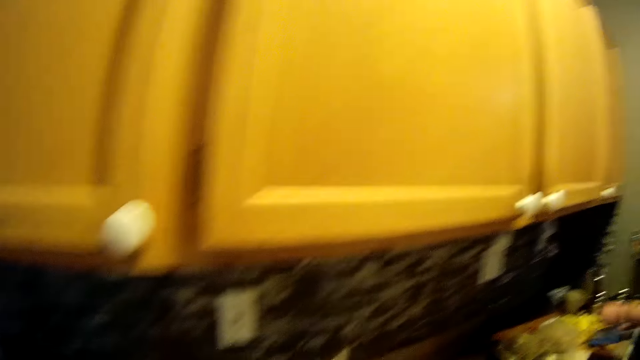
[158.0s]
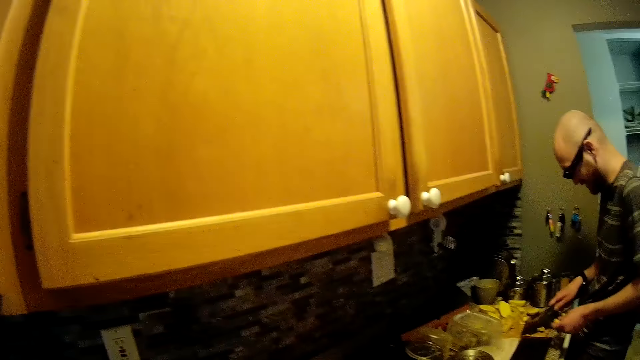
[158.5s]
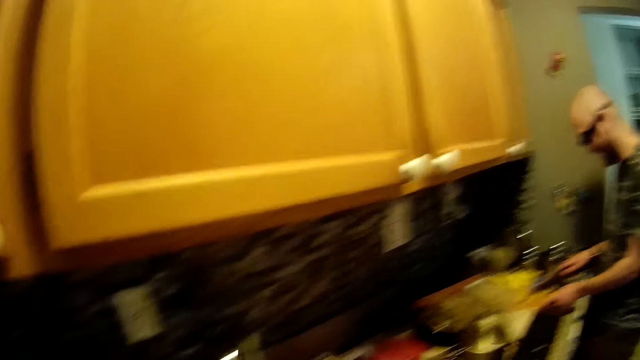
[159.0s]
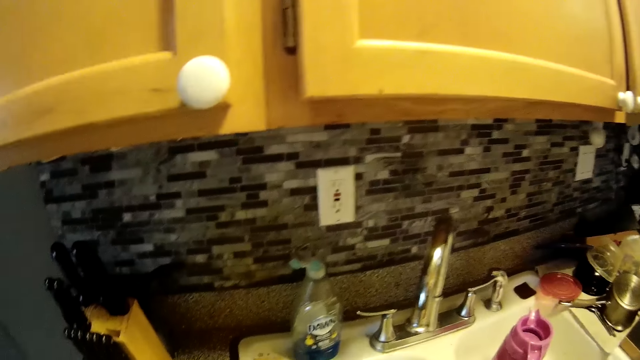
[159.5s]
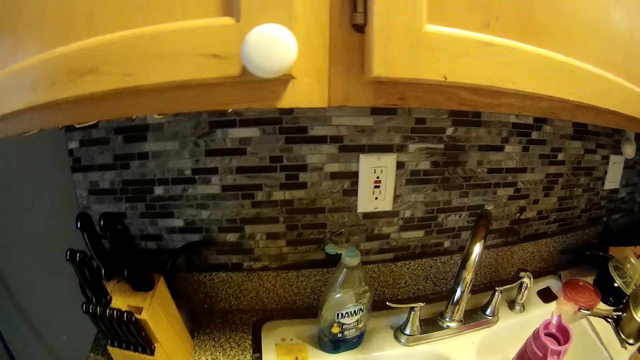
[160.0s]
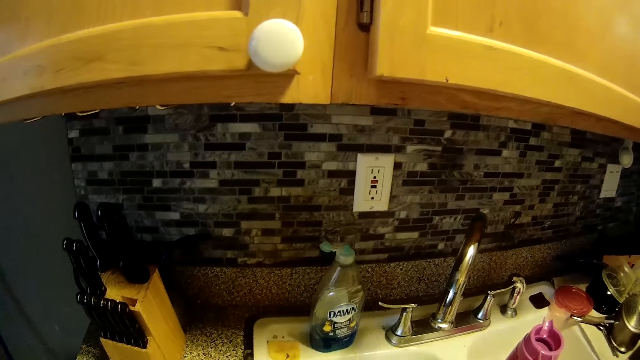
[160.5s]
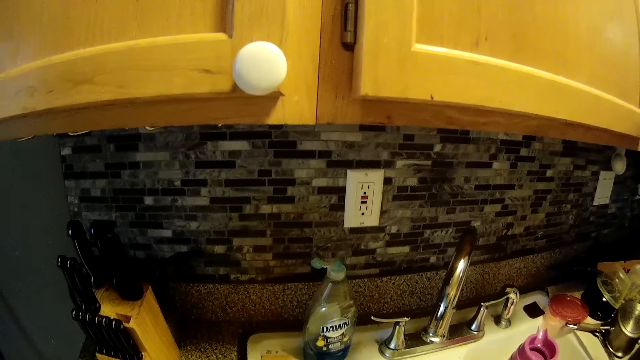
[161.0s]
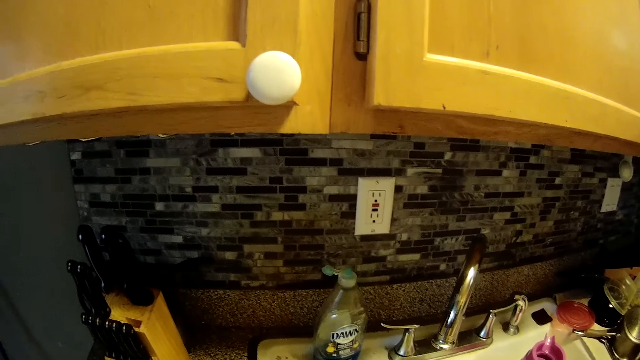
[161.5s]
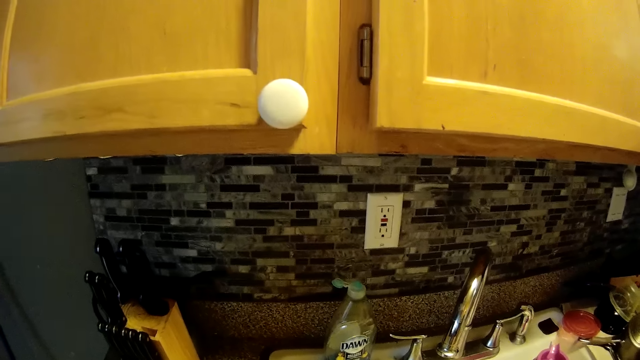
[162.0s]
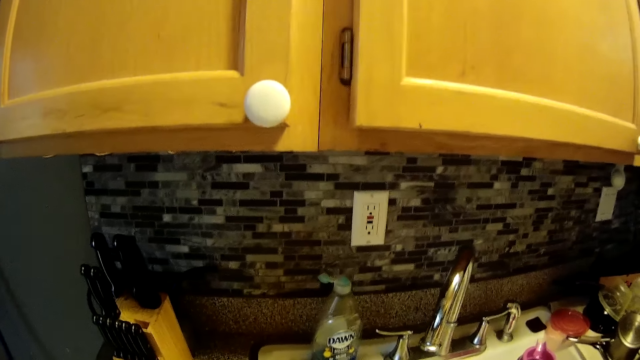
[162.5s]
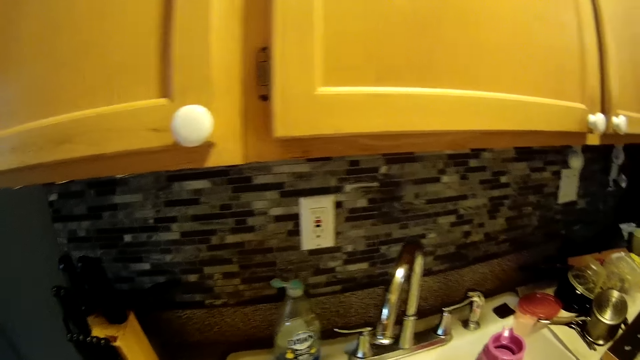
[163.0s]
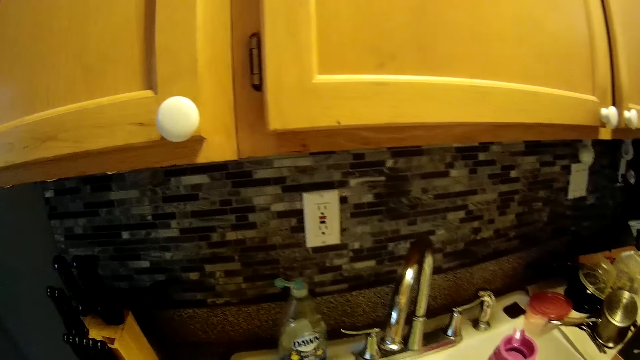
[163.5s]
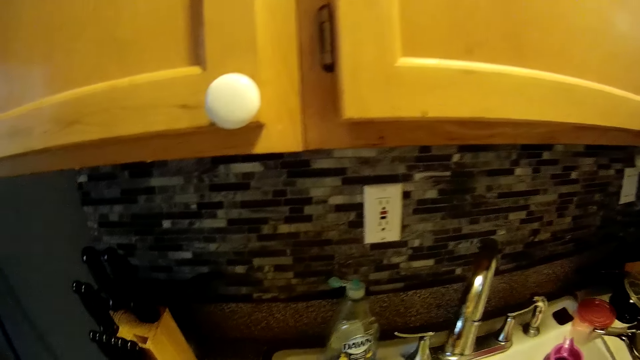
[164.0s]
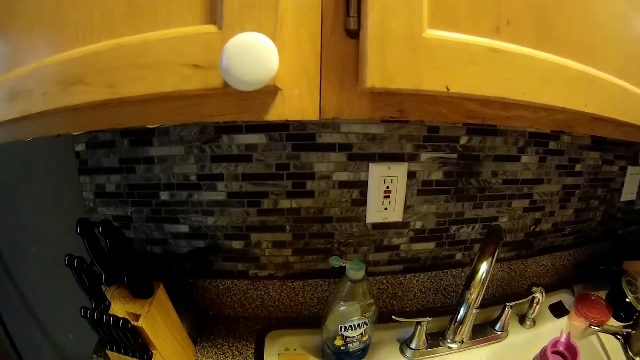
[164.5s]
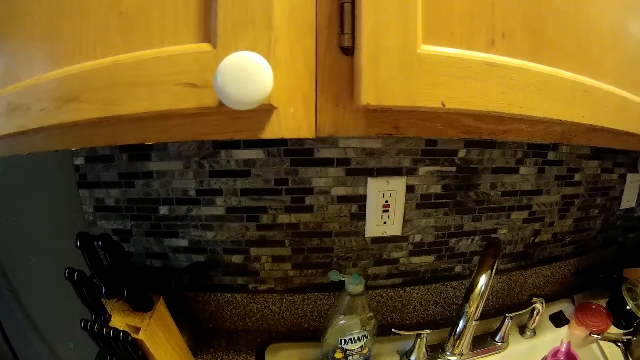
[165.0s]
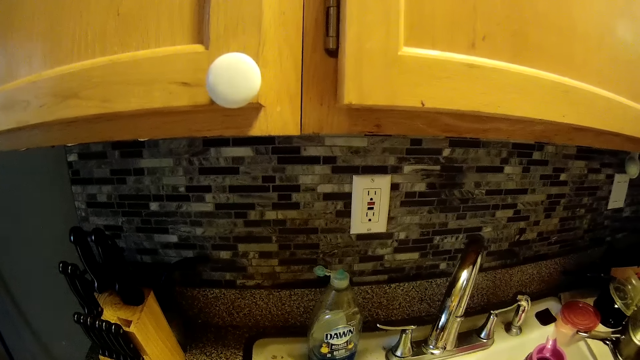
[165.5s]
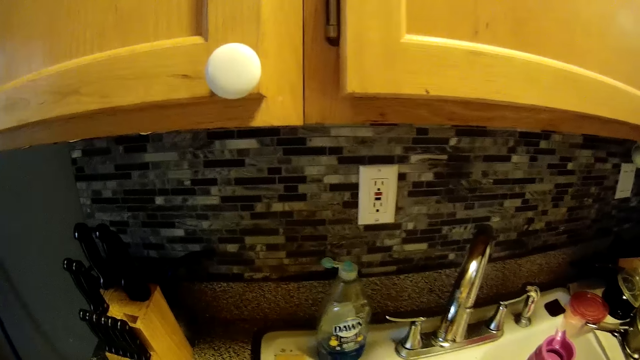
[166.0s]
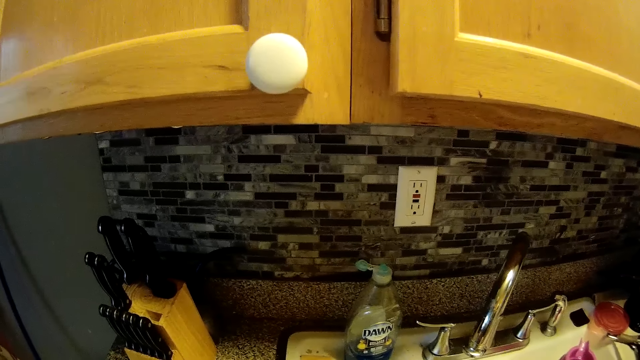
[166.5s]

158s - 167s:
A man slices the potatoes. The camera wearer looks around.

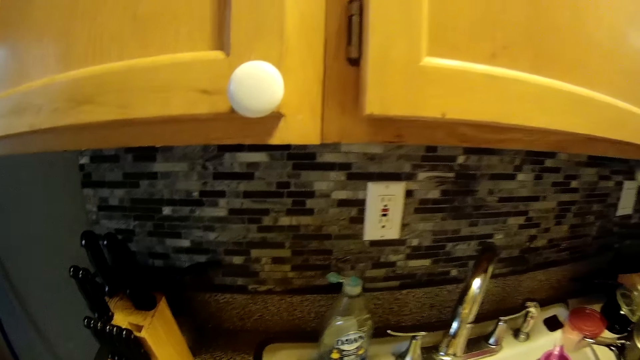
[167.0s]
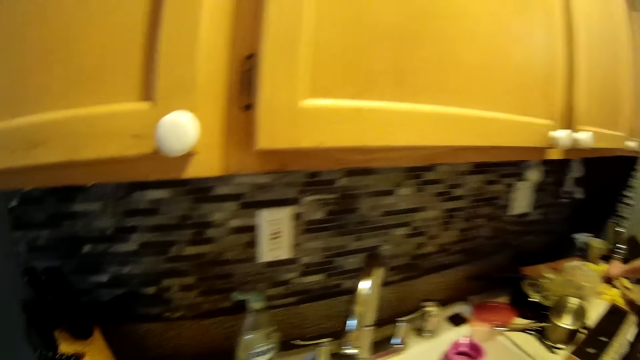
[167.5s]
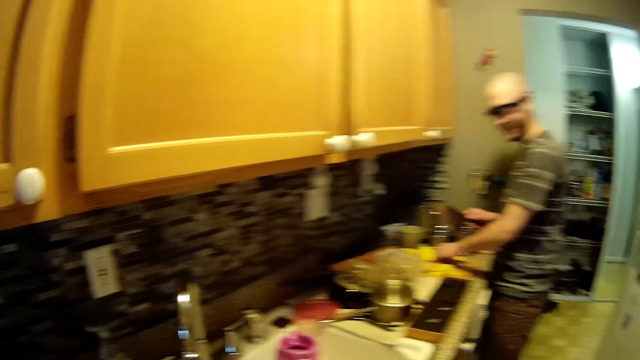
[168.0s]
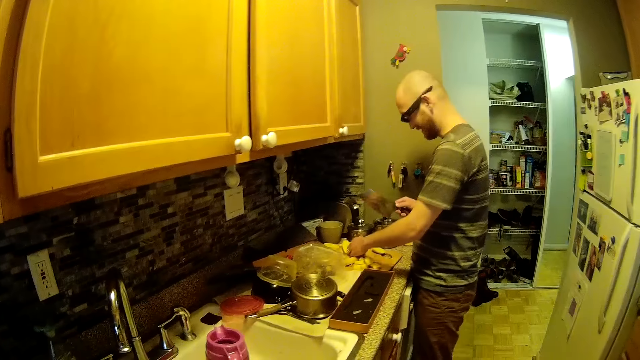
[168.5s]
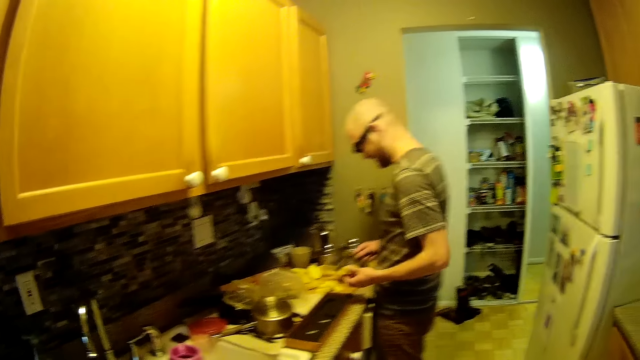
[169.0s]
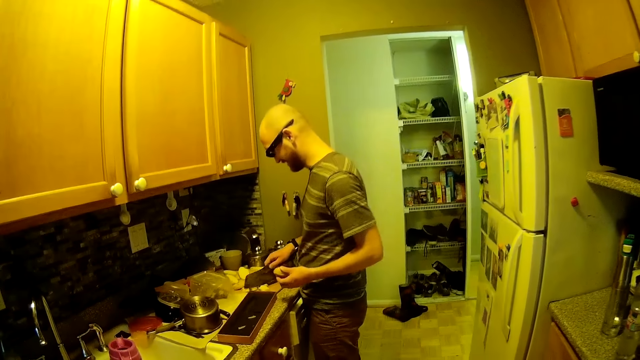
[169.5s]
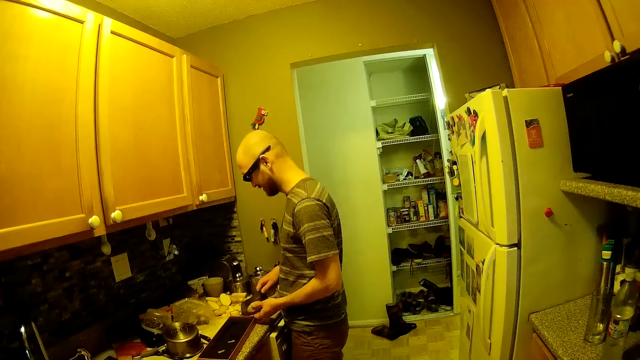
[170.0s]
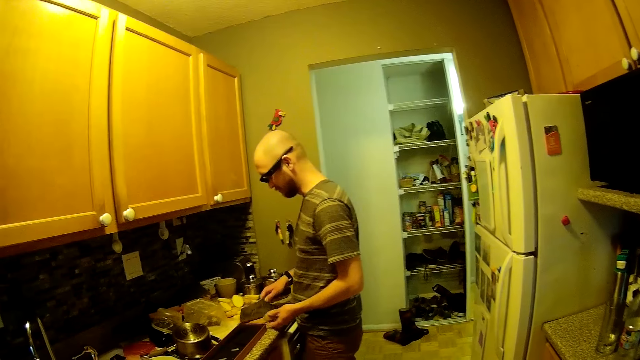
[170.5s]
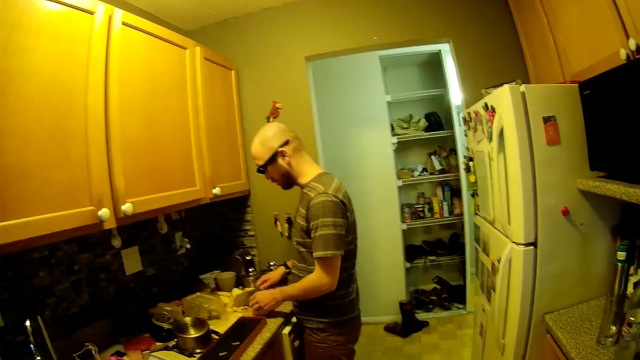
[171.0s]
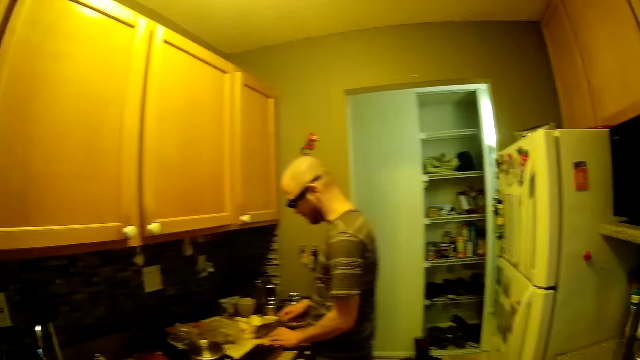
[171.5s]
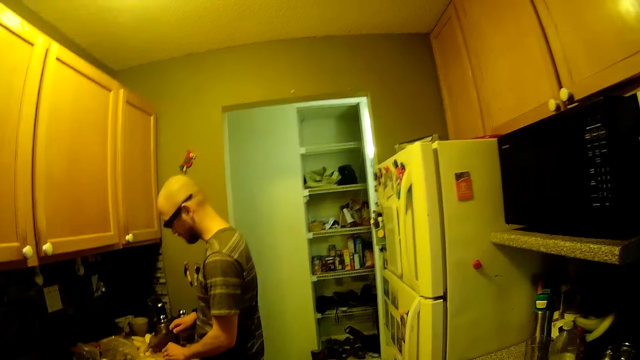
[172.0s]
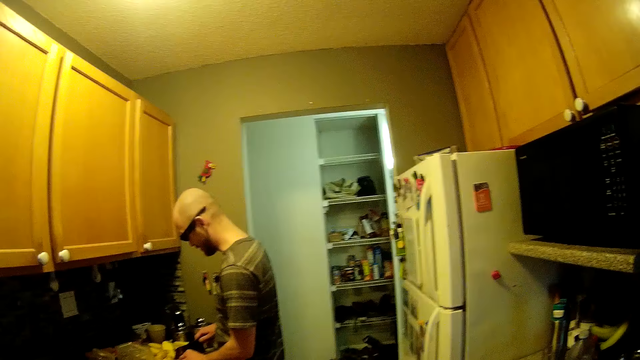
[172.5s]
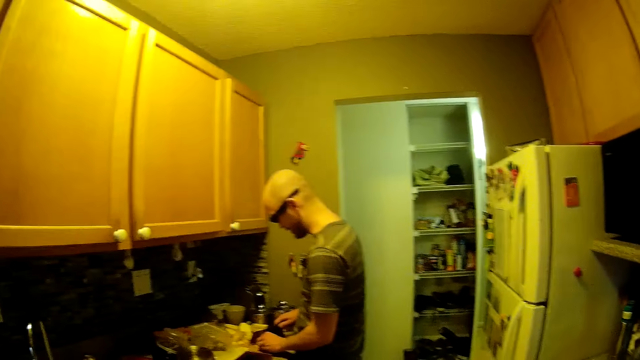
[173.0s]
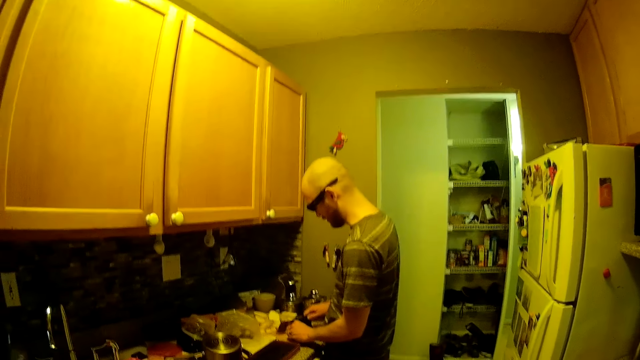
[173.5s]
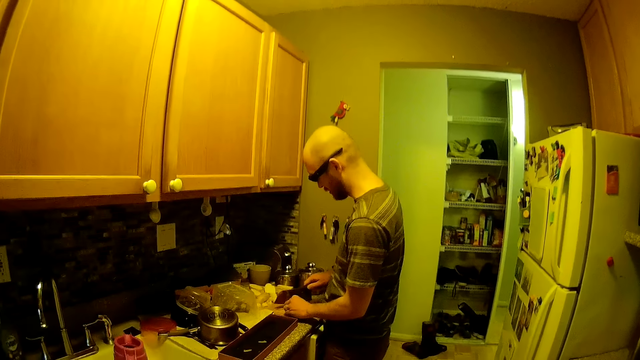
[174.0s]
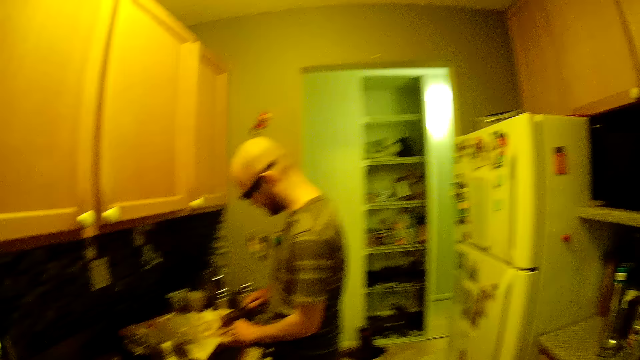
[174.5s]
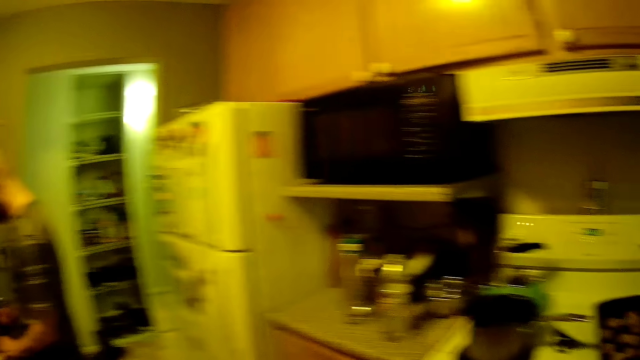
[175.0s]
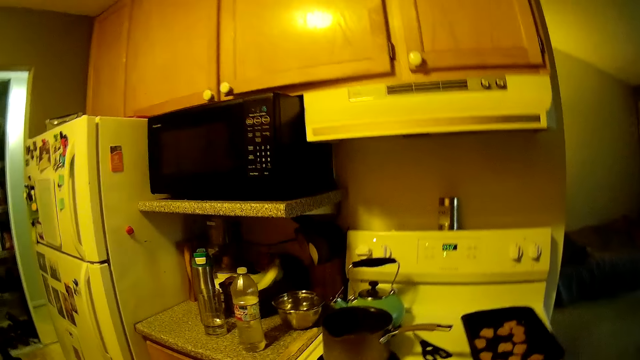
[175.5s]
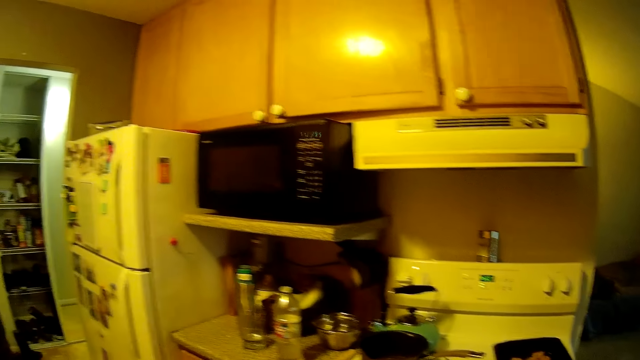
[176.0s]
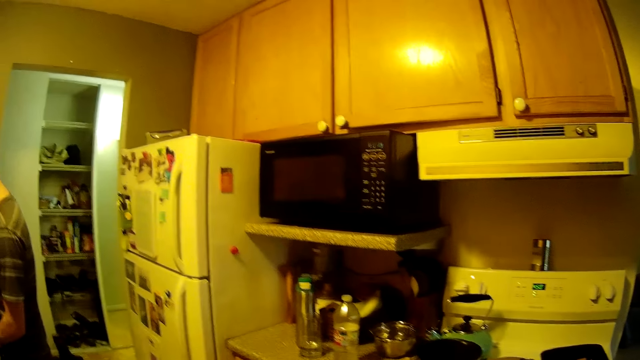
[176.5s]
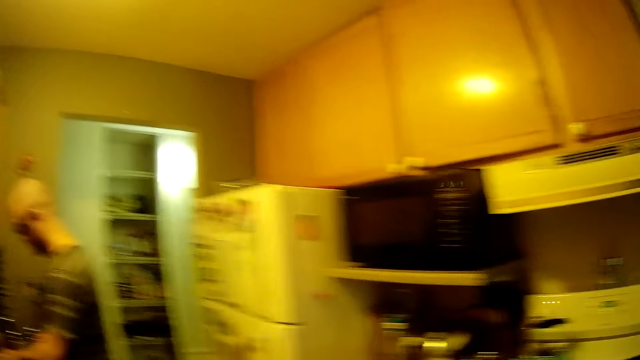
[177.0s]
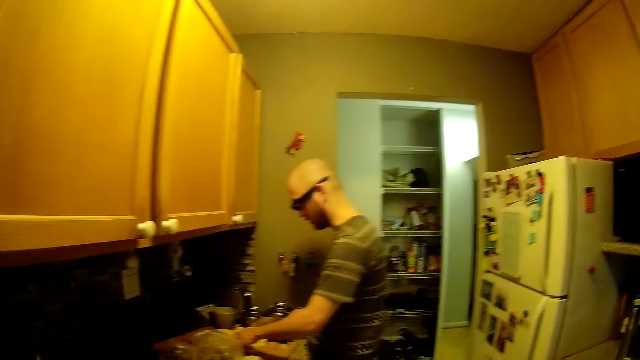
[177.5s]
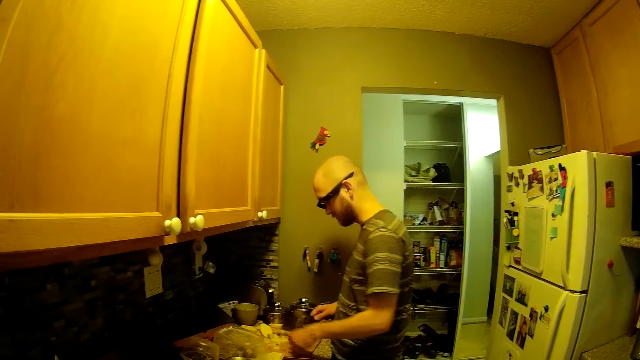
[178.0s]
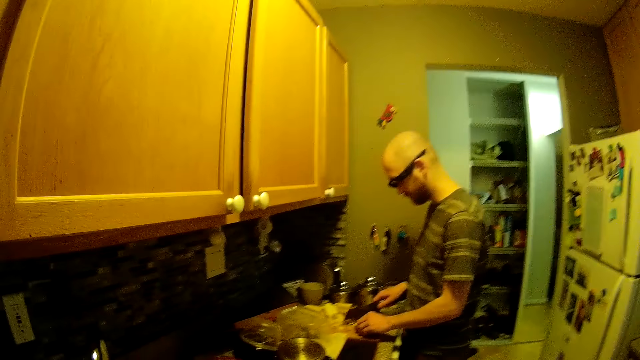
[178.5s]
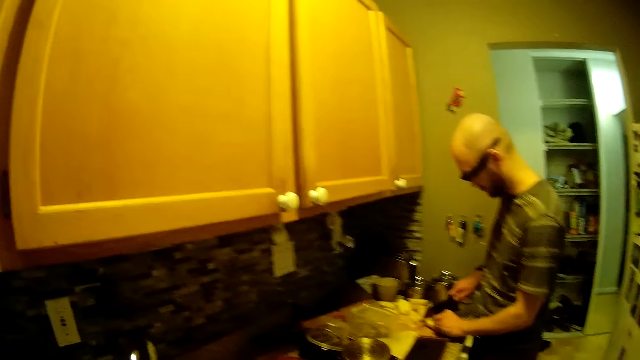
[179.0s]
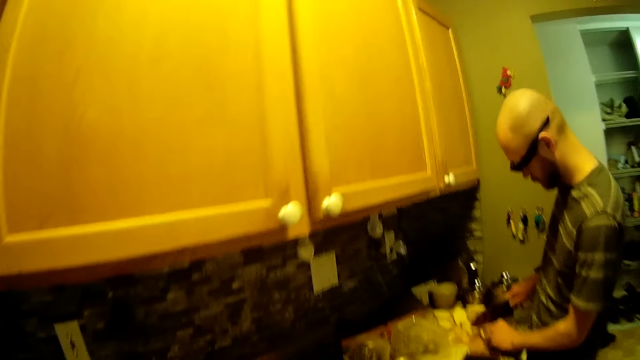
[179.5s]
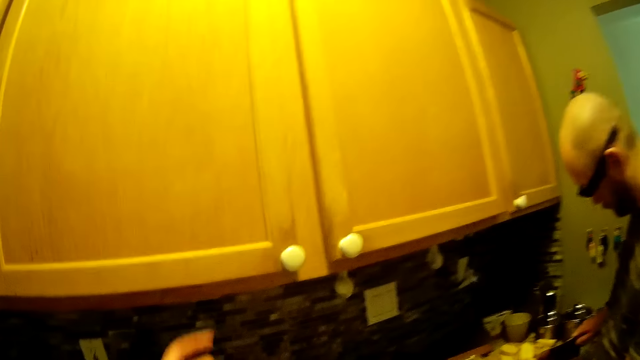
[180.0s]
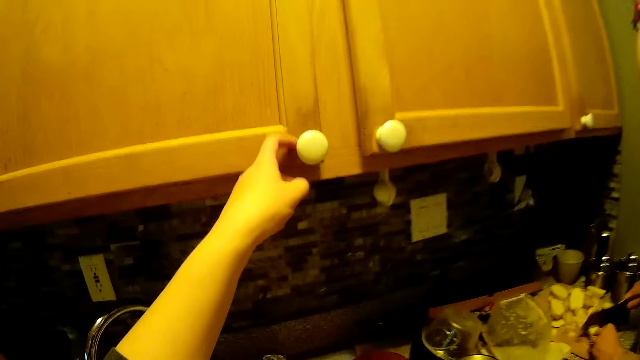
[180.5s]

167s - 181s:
A man slices the potatoes. The camera wearer talks. The man slices the potatoes. The camera wearer looks around. The man slices the potatoes.
